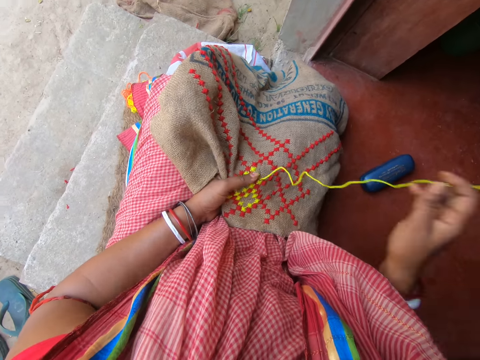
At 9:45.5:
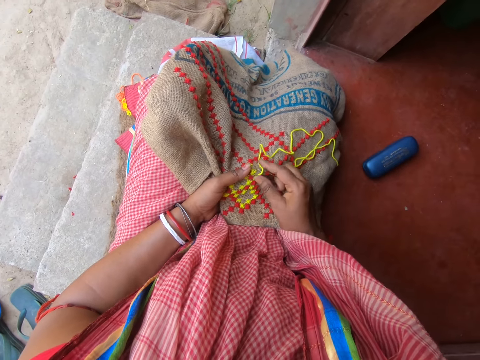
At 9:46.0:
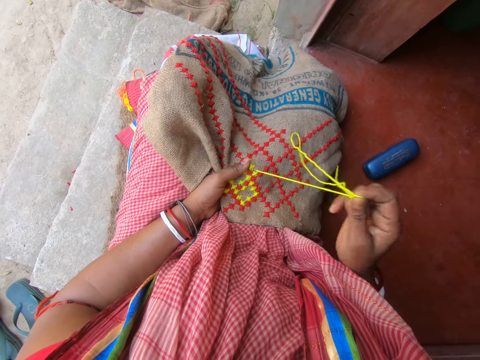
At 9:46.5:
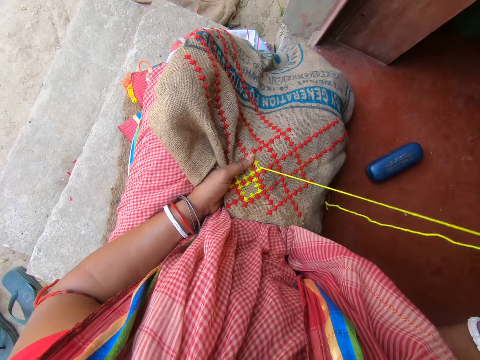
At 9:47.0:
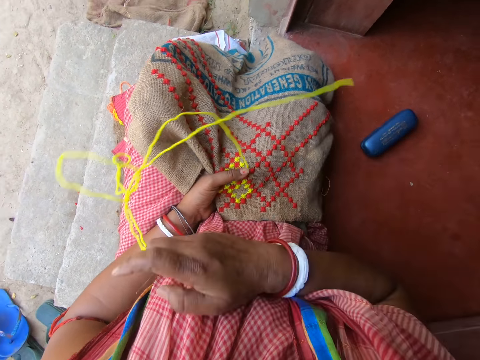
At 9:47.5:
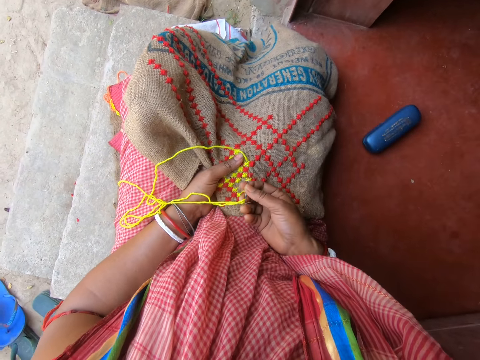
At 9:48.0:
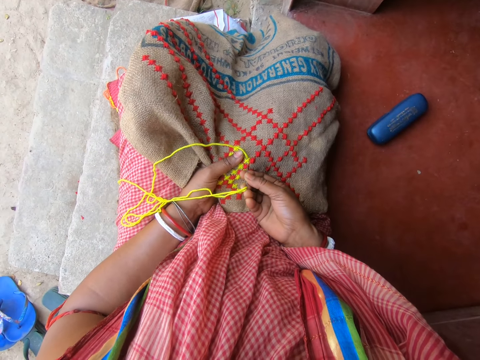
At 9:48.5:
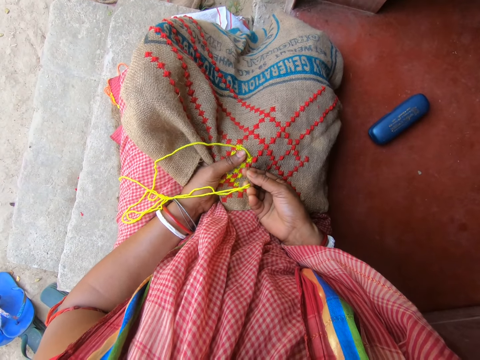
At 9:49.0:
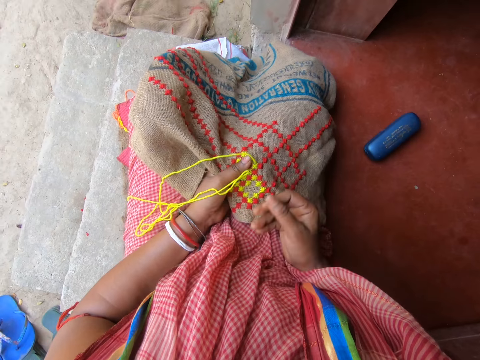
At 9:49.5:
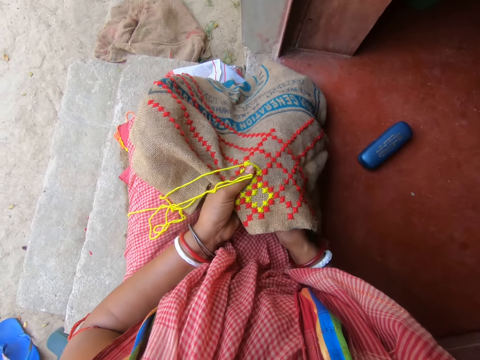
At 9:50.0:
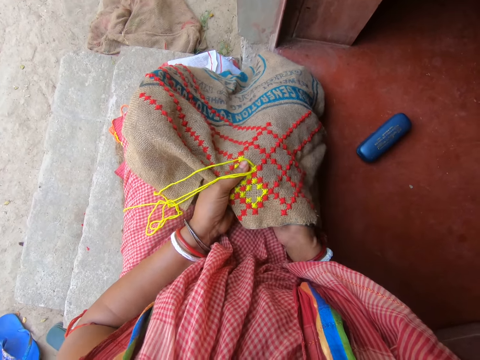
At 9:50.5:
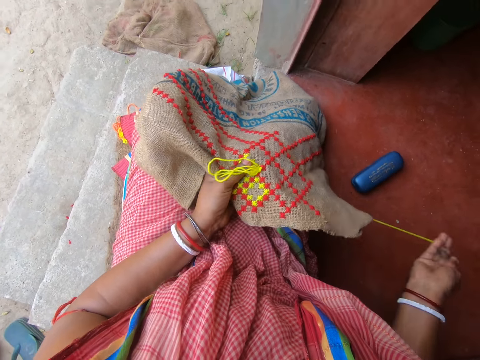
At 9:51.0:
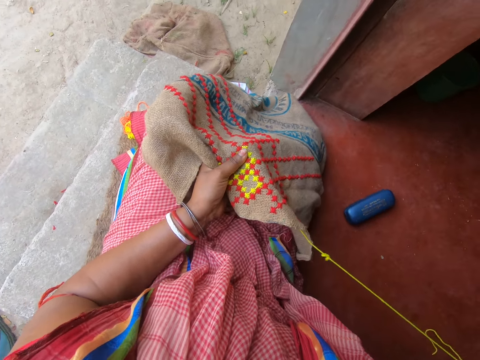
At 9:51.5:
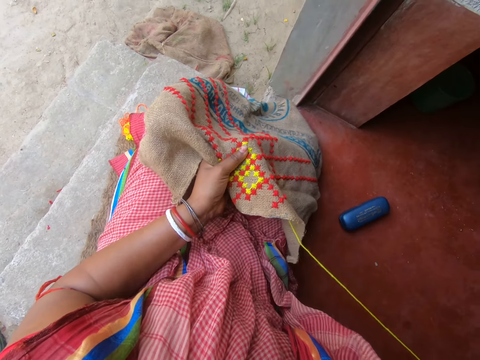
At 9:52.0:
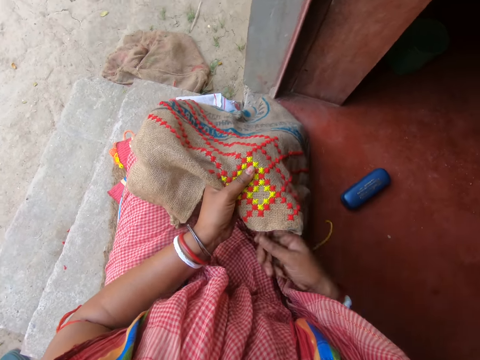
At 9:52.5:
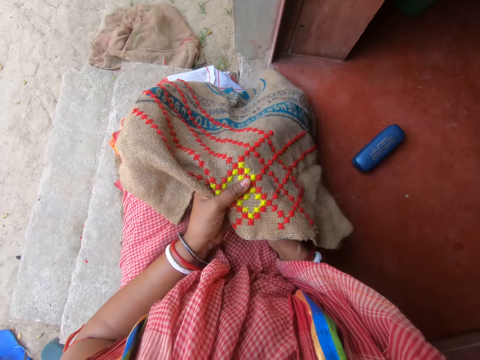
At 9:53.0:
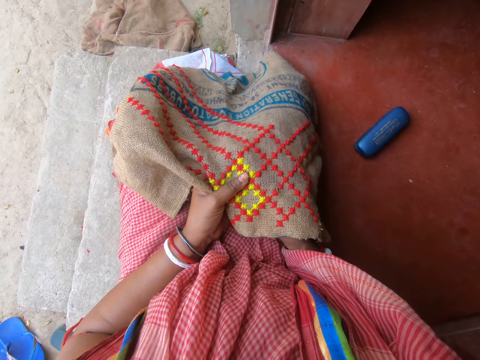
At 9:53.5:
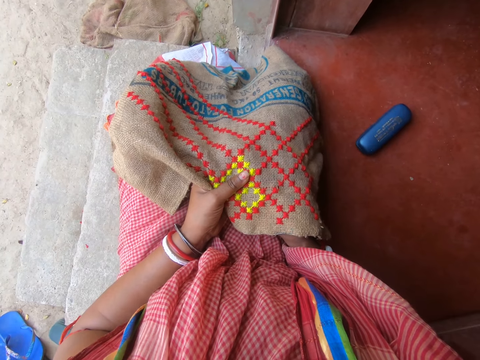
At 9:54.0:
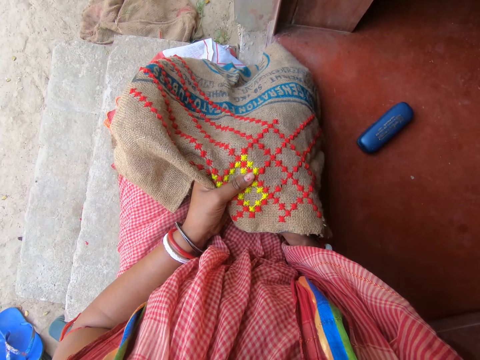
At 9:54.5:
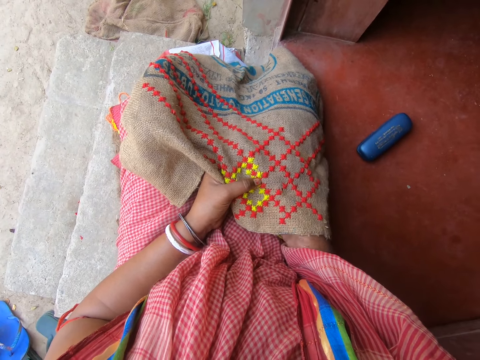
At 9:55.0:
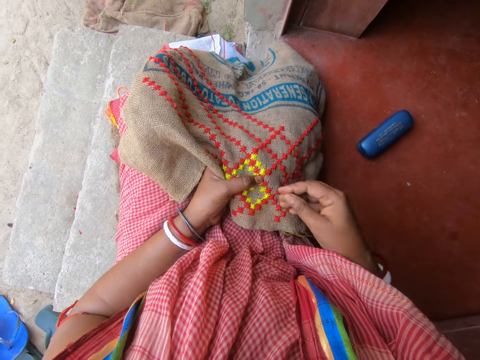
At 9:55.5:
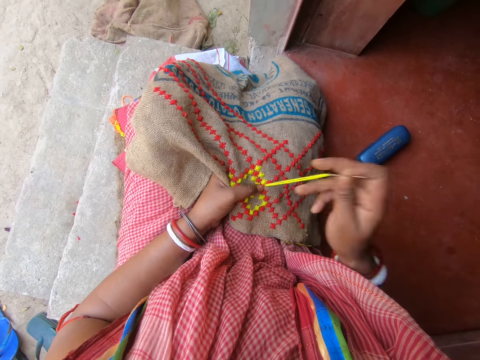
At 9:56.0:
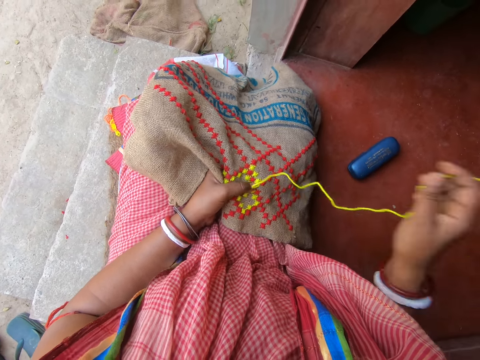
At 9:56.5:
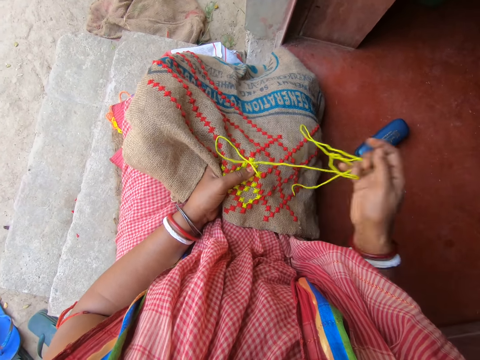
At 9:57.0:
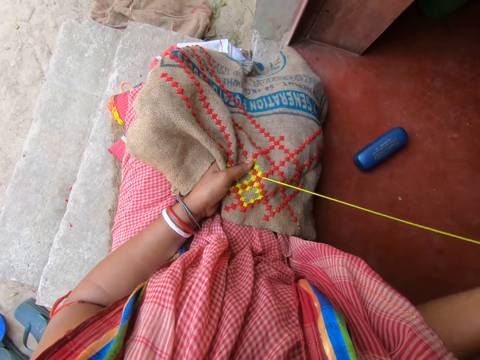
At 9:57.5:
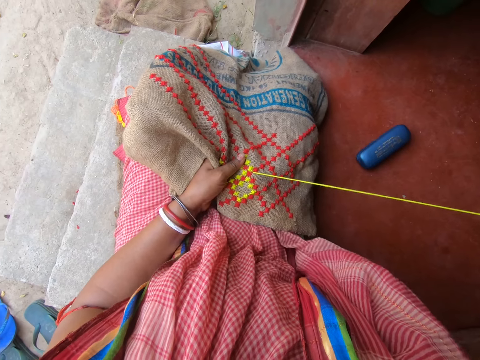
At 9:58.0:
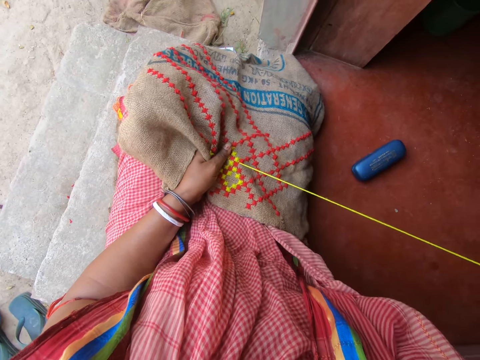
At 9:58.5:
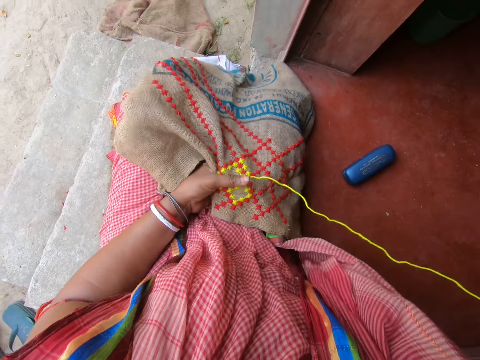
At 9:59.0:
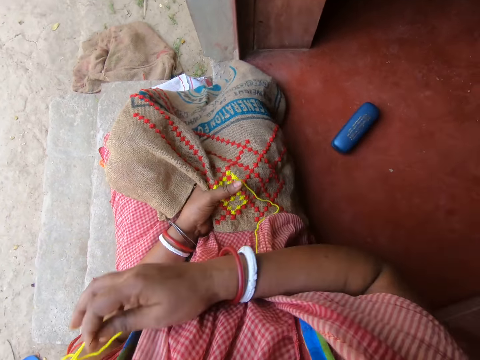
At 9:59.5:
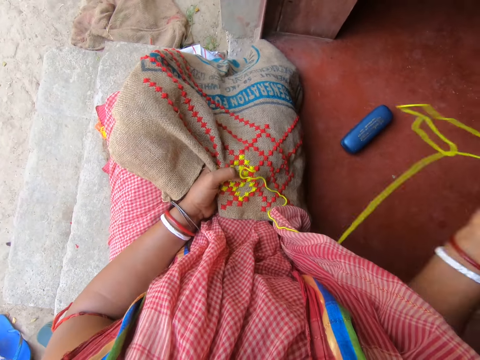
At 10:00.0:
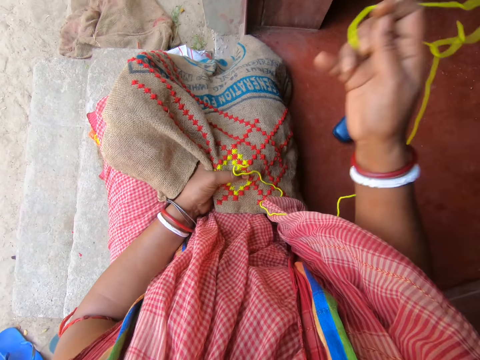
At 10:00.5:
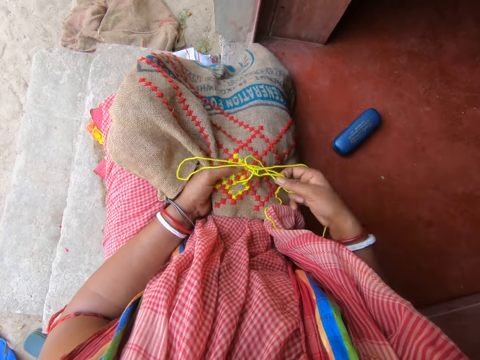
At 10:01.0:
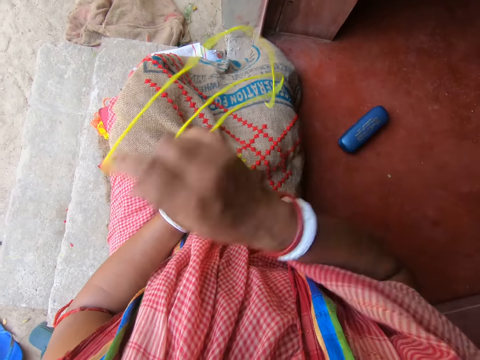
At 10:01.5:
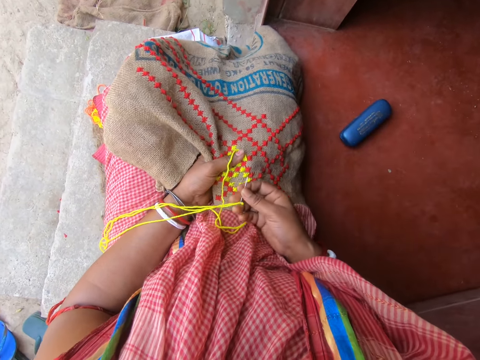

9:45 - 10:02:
The camera wearer sews a mat with a needle. She sews on the piece of fabric with a threaded needle in her right hand. She moves her hand and moves the yarn. A woman interacts with the camera wearer.

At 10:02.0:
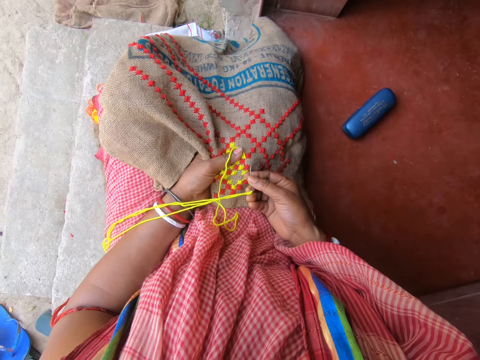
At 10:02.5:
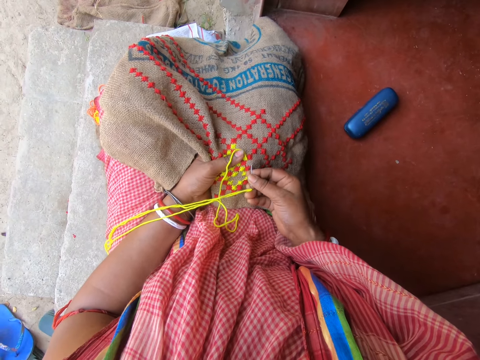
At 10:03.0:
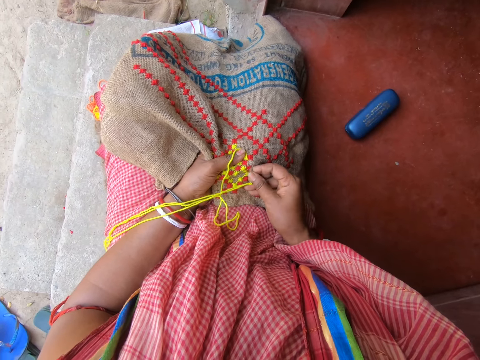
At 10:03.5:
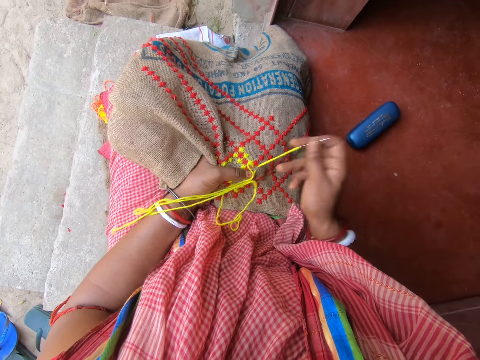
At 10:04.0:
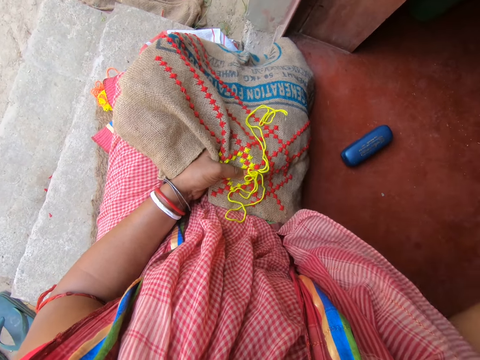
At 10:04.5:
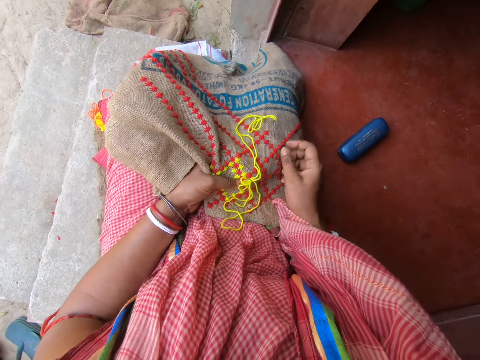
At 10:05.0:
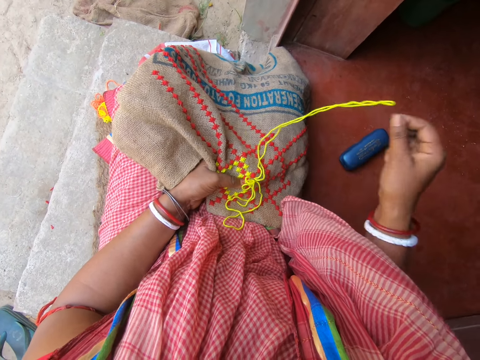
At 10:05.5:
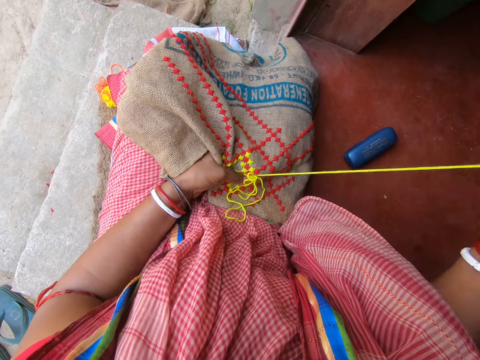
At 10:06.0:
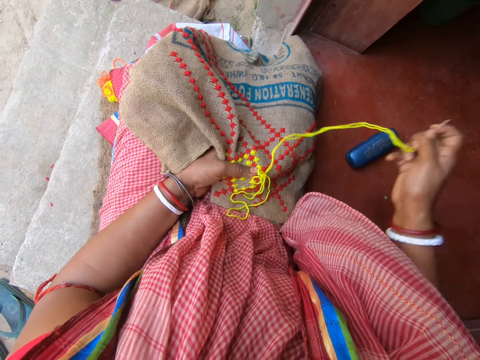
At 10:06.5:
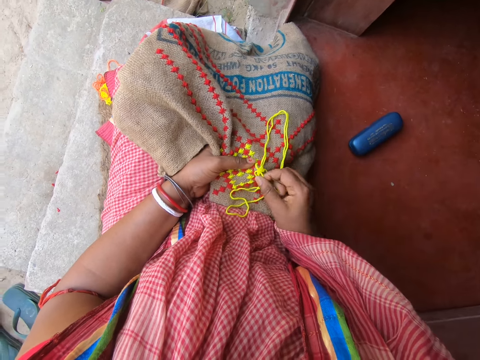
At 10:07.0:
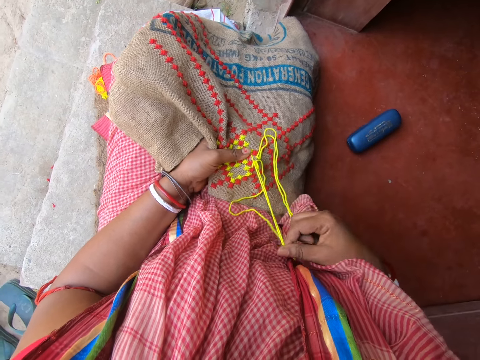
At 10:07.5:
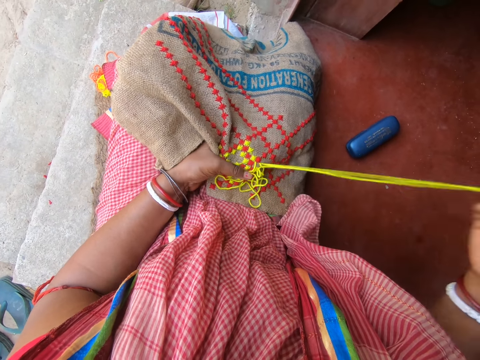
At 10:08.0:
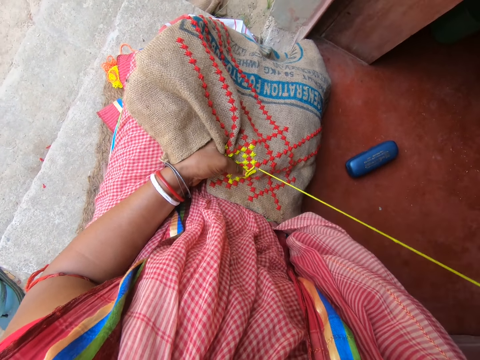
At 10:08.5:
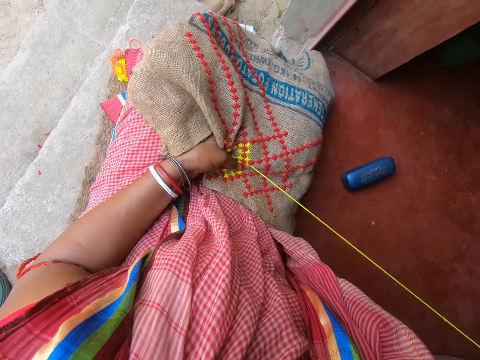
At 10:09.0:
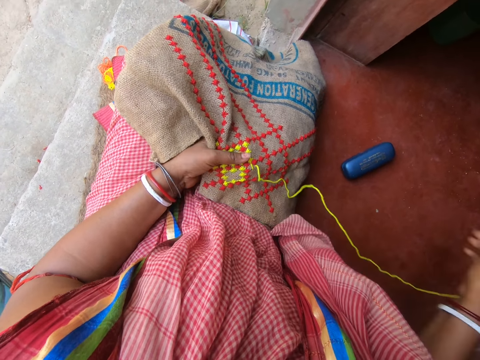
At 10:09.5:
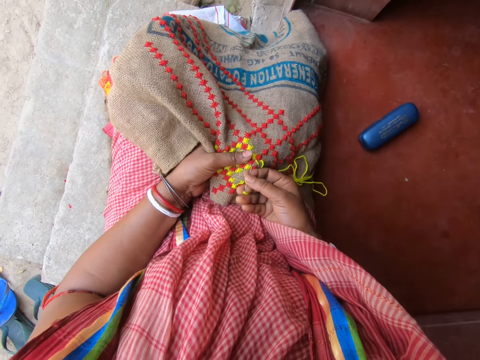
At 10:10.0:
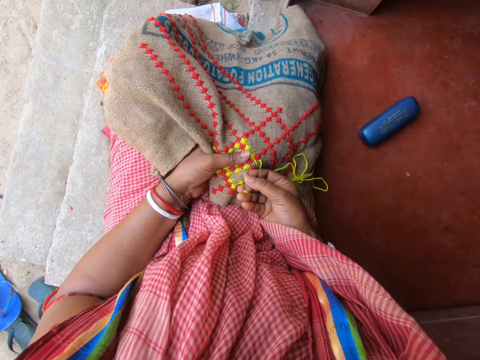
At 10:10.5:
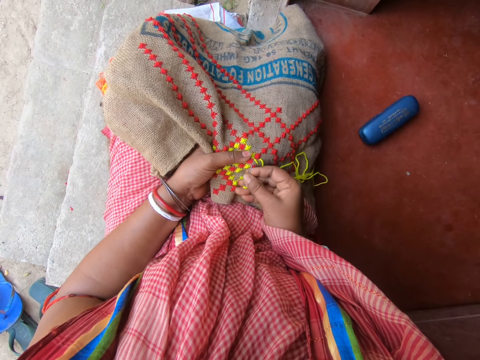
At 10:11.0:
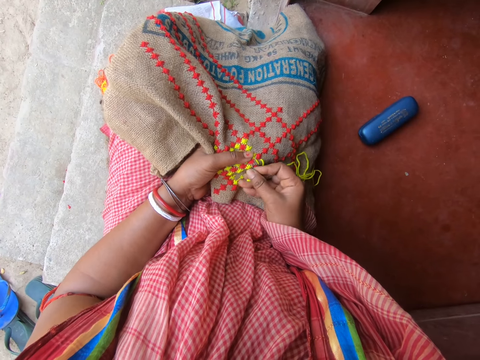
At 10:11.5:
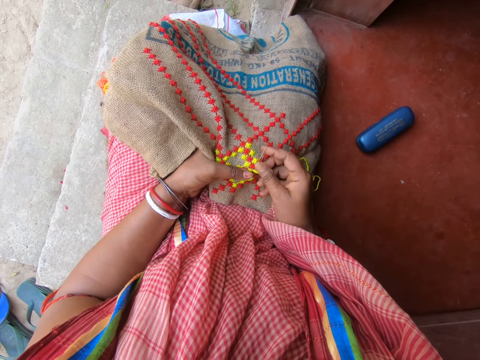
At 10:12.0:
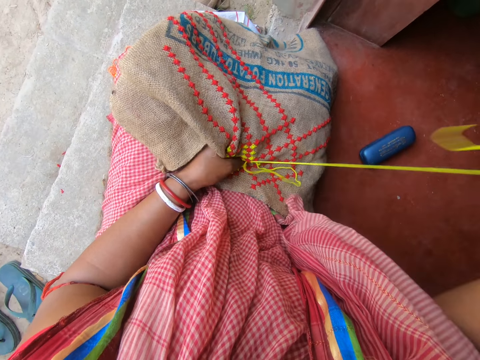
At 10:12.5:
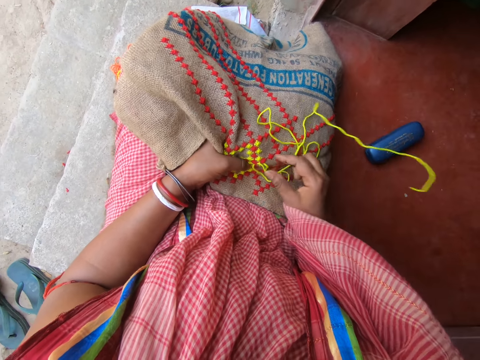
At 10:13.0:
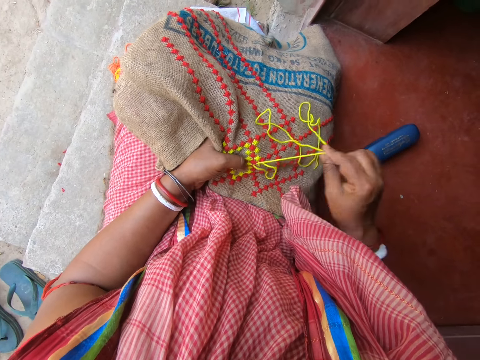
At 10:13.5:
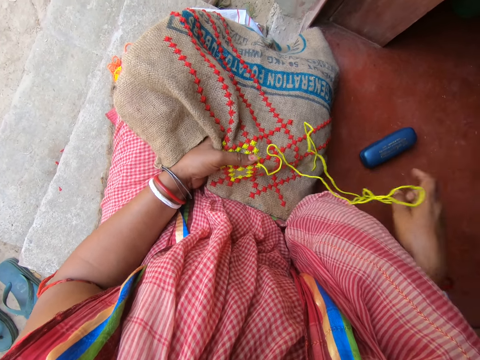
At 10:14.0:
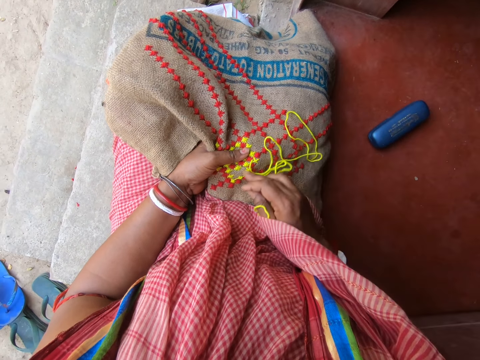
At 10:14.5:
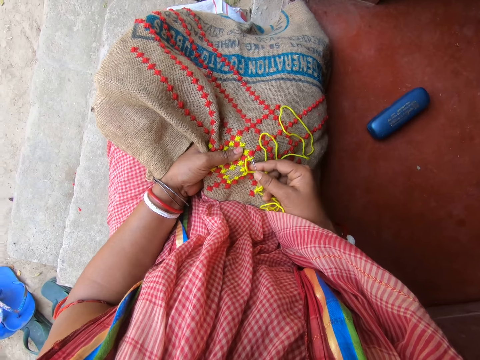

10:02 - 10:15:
The camera wearer sews a mat with a needle. They sew the mat with a needle again.
